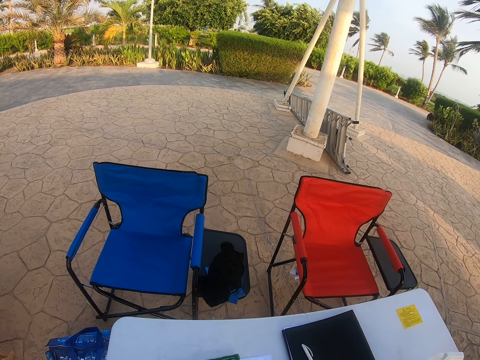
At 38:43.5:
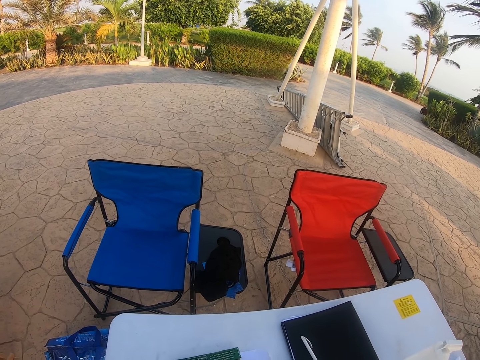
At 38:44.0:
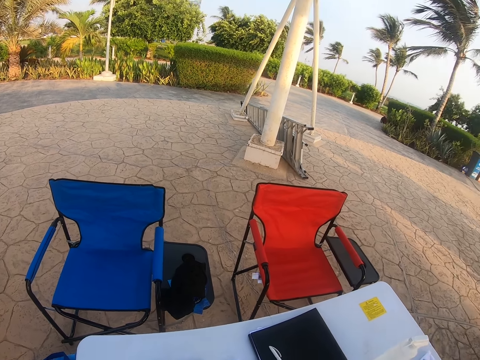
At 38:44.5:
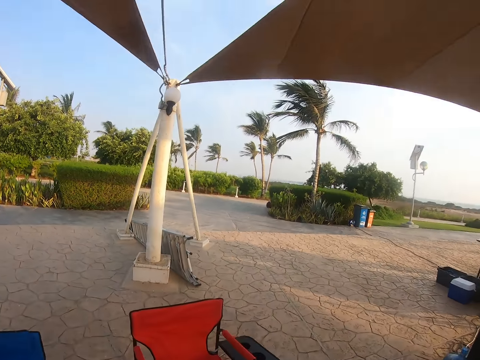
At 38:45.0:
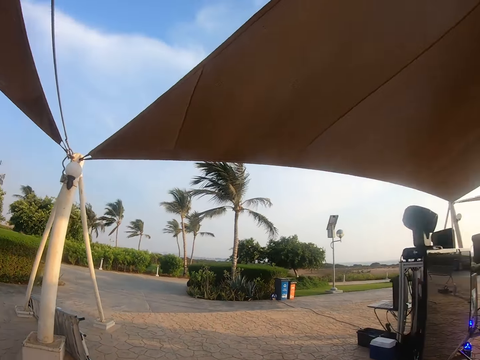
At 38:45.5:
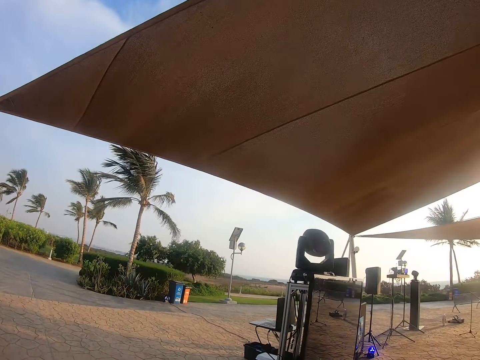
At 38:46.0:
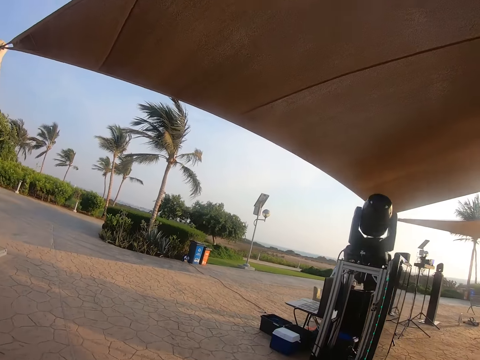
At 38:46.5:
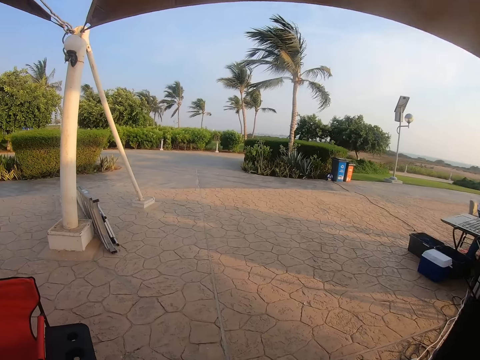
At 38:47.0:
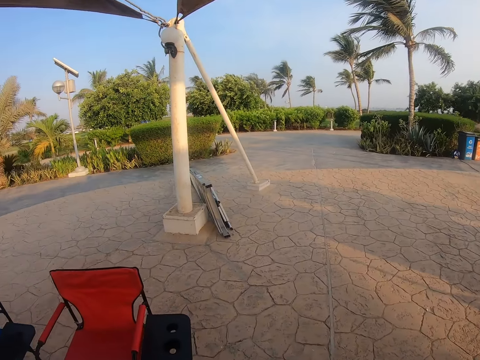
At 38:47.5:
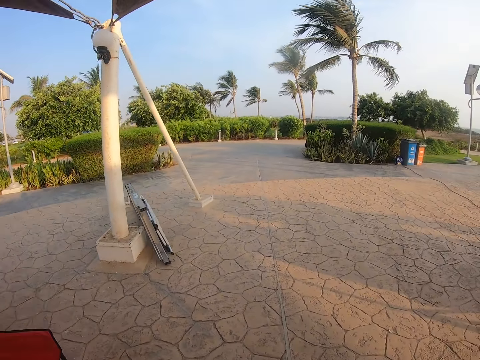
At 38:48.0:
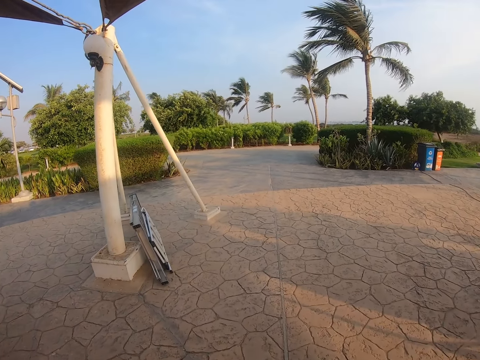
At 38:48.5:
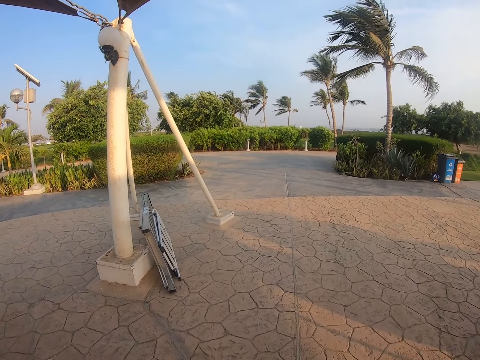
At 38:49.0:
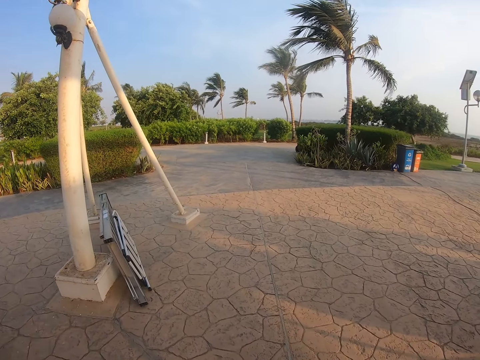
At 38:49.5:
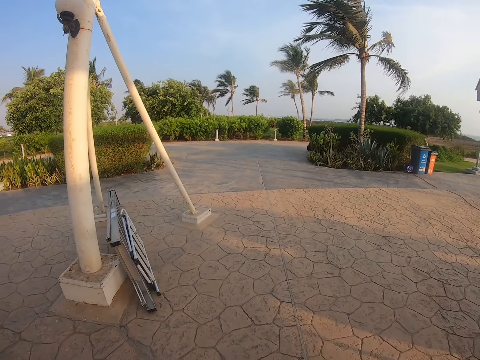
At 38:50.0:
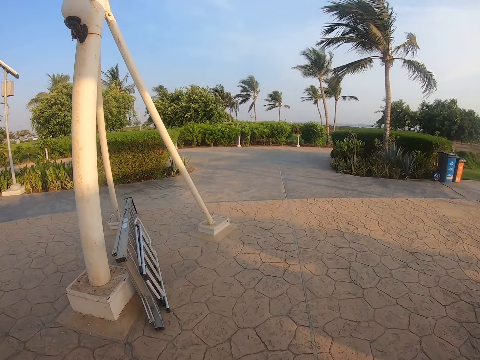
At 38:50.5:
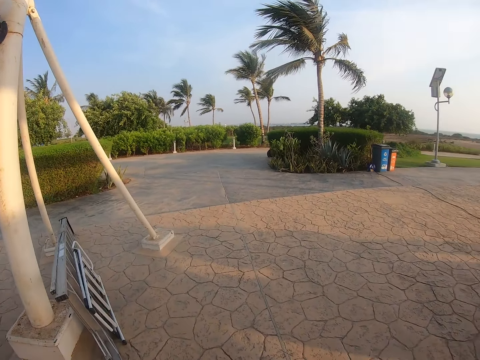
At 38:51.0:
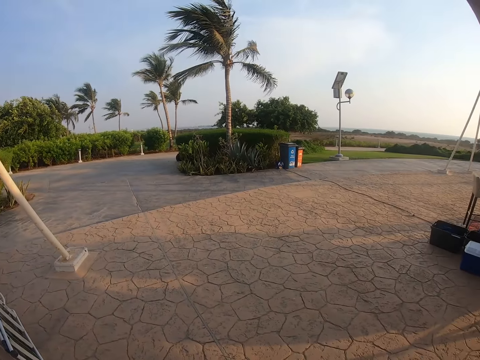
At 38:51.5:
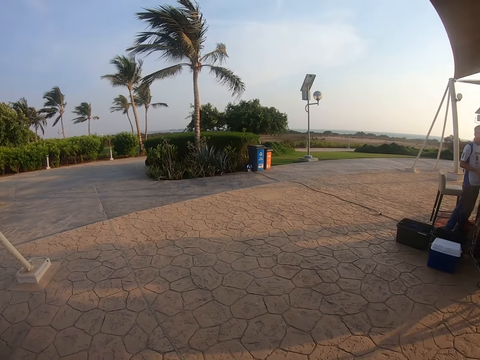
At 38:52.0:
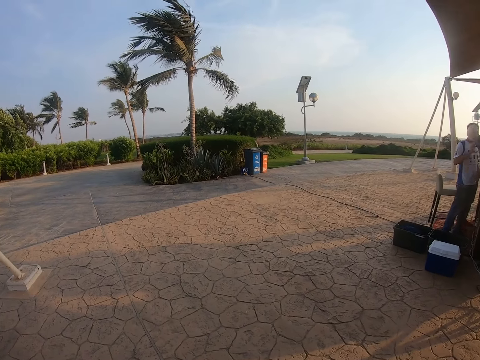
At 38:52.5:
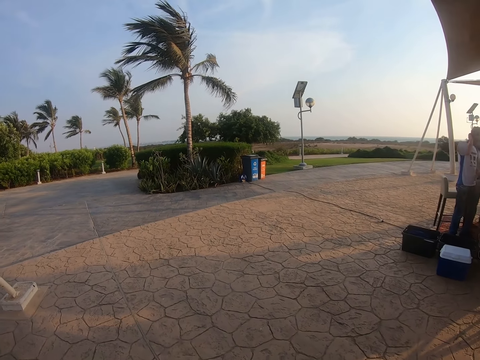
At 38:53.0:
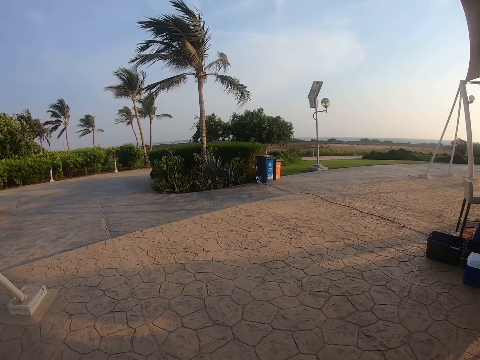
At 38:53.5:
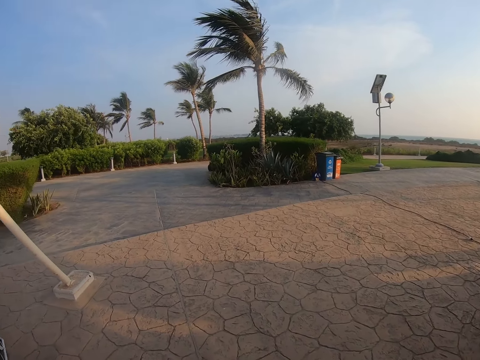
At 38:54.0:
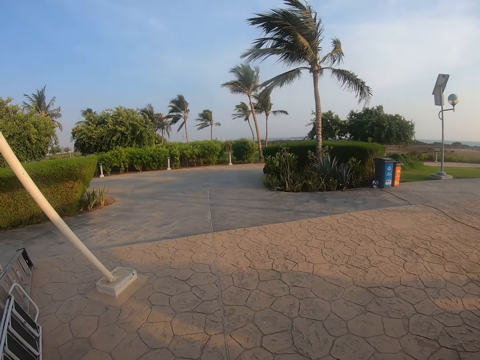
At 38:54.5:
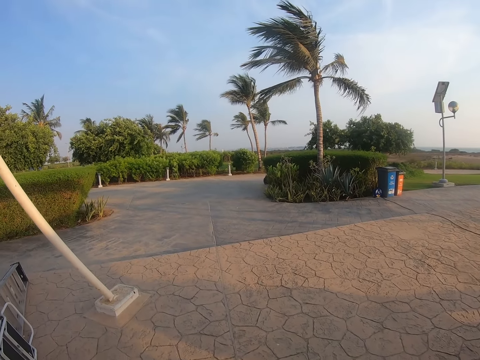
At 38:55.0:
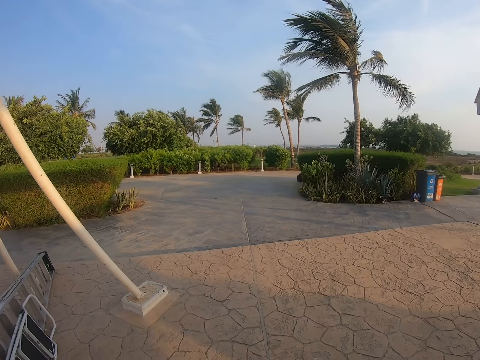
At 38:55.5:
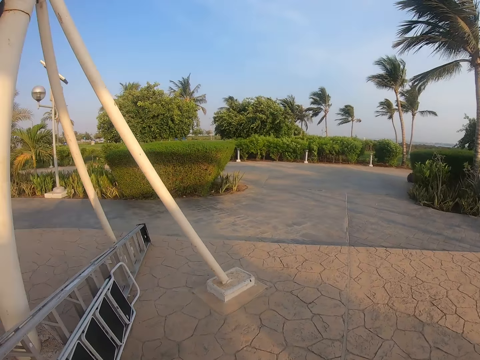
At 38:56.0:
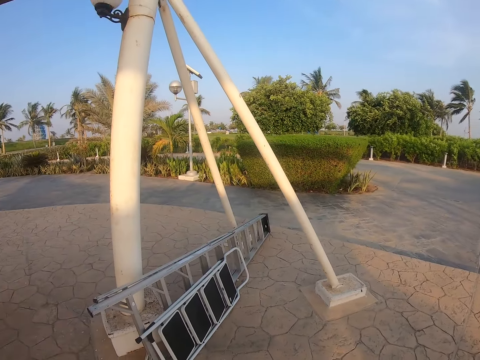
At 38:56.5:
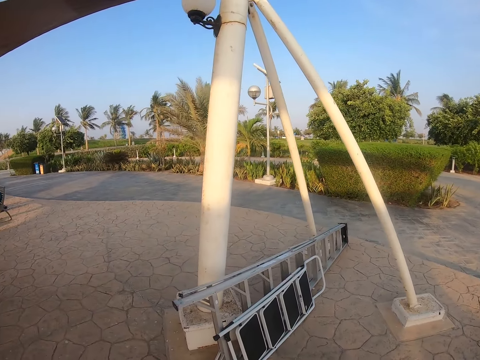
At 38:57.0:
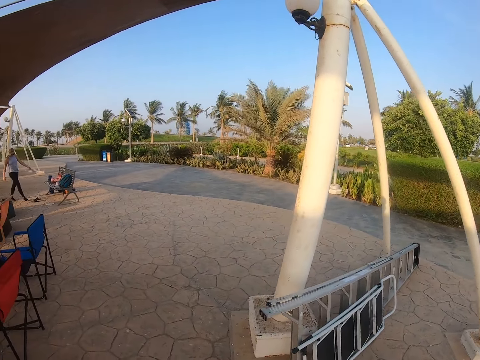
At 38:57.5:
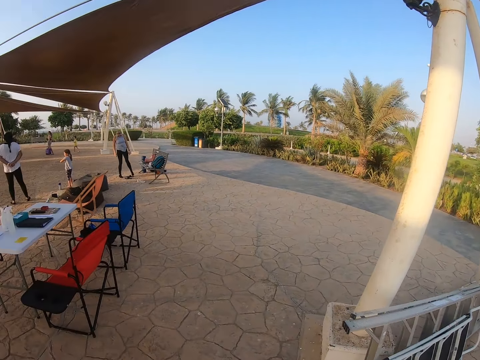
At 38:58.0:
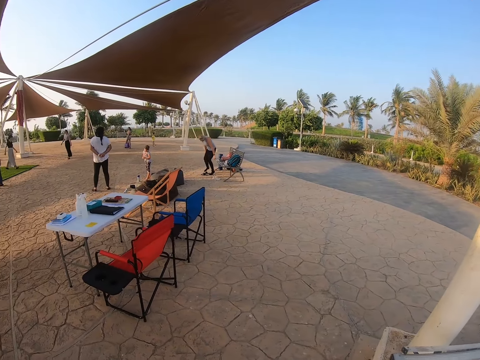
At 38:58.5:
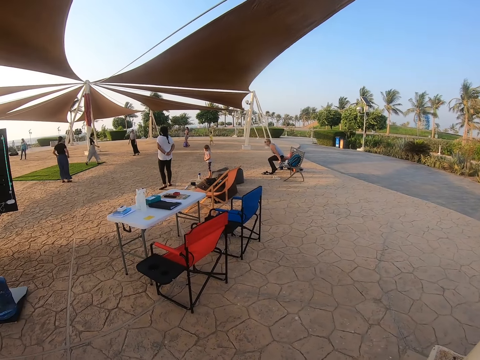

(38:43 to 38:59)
The camera wearer looks around. They walk around. They look around the compound. They turn around. They look around.

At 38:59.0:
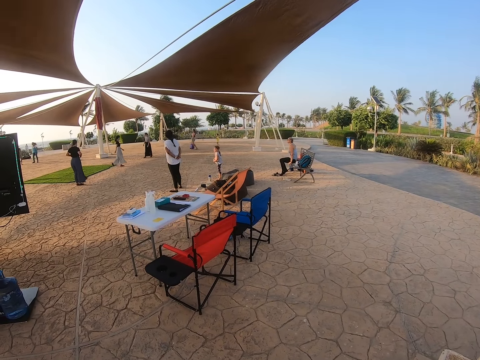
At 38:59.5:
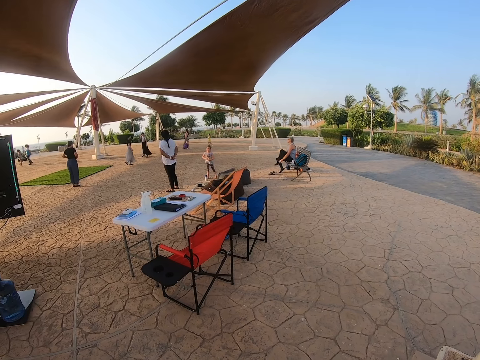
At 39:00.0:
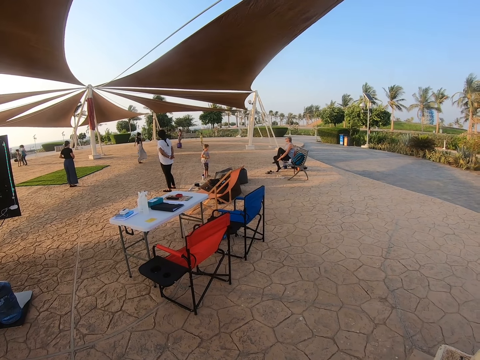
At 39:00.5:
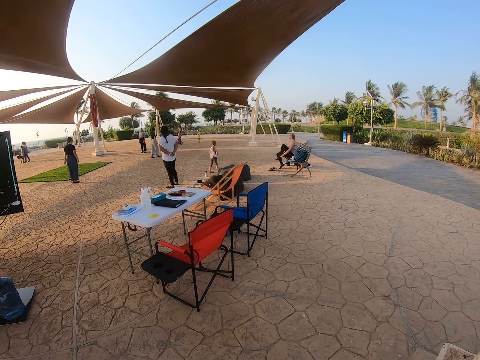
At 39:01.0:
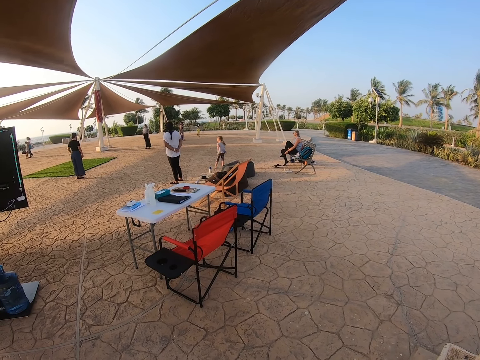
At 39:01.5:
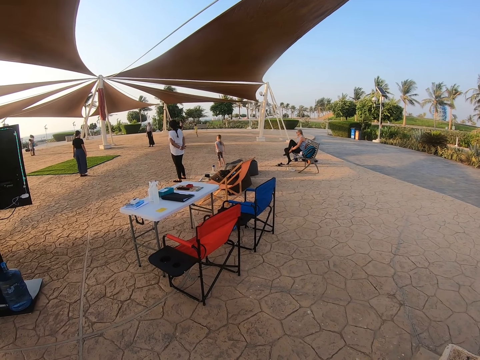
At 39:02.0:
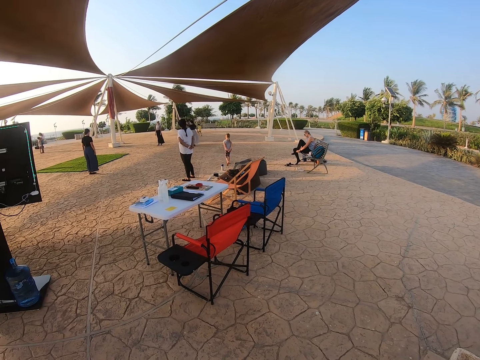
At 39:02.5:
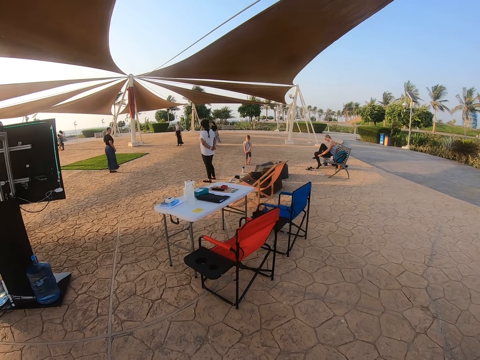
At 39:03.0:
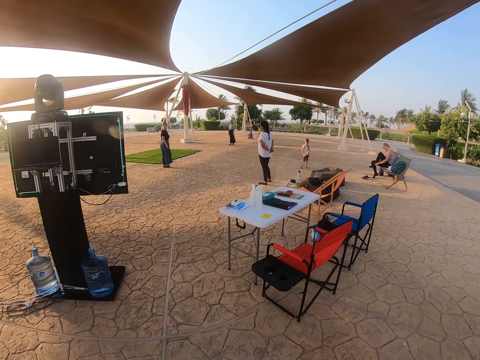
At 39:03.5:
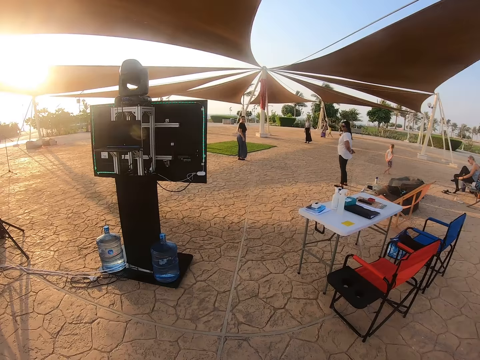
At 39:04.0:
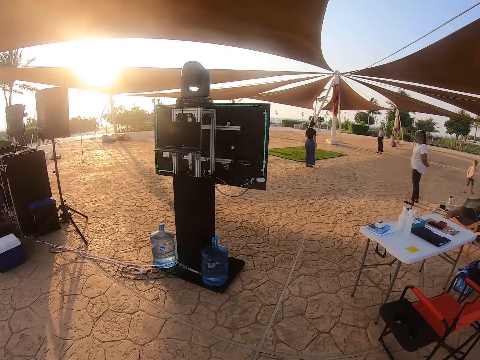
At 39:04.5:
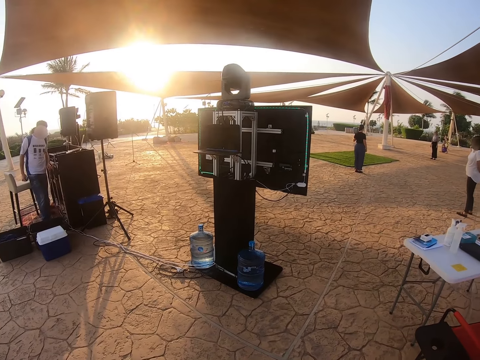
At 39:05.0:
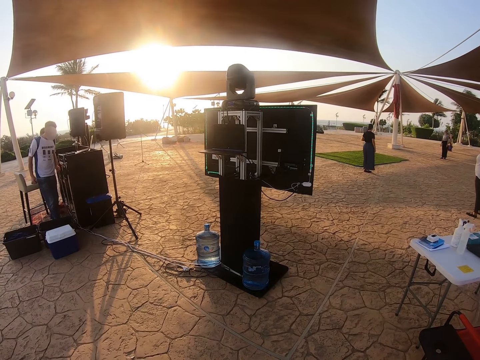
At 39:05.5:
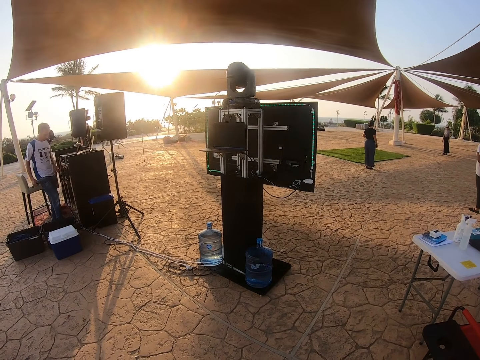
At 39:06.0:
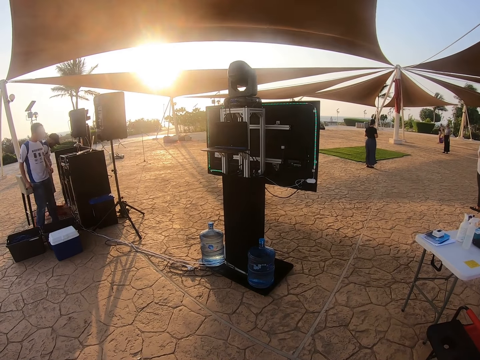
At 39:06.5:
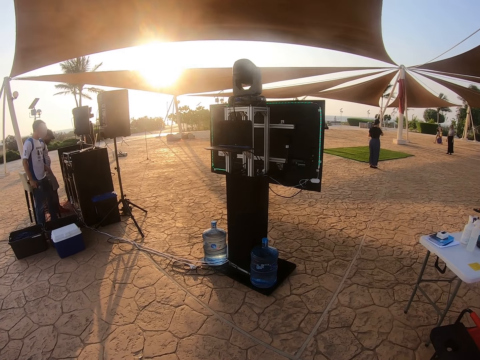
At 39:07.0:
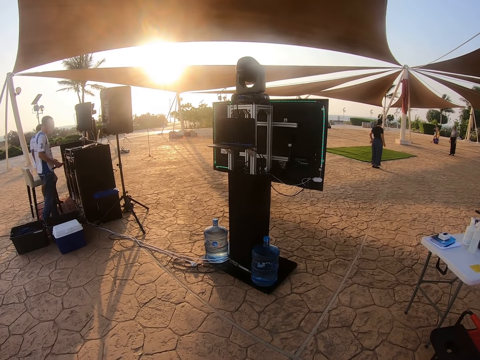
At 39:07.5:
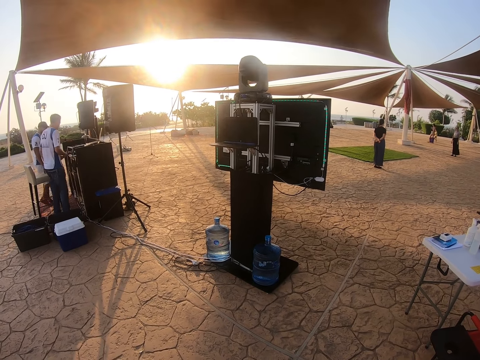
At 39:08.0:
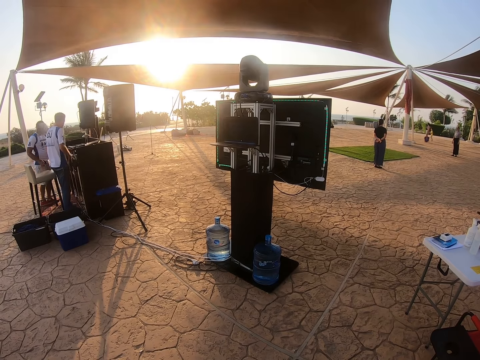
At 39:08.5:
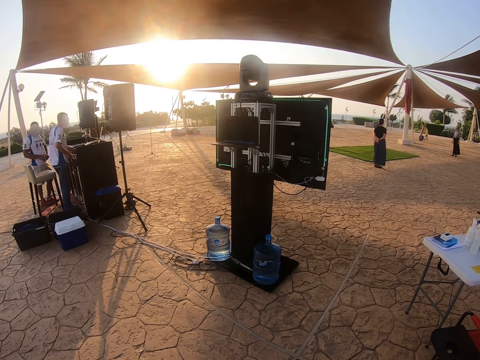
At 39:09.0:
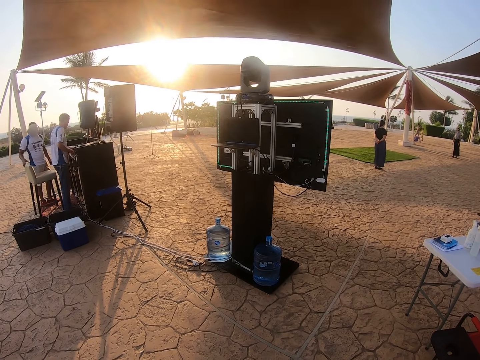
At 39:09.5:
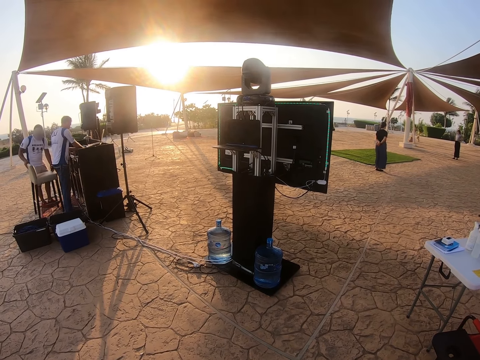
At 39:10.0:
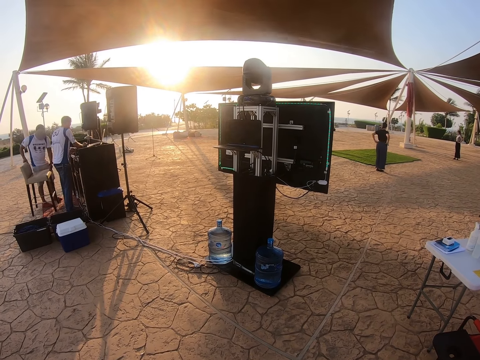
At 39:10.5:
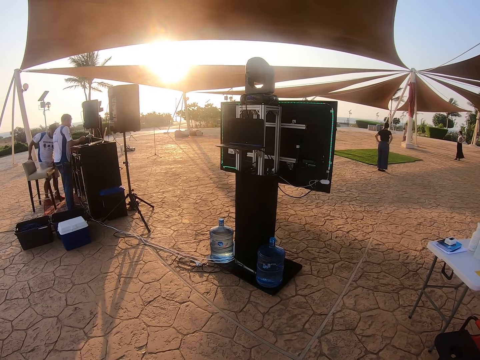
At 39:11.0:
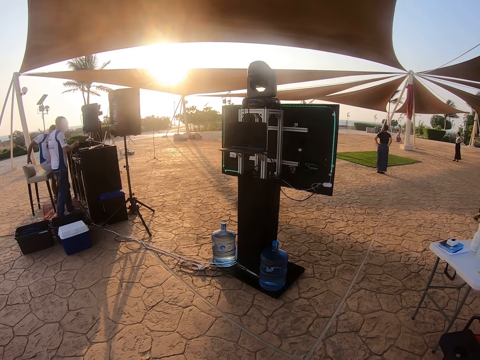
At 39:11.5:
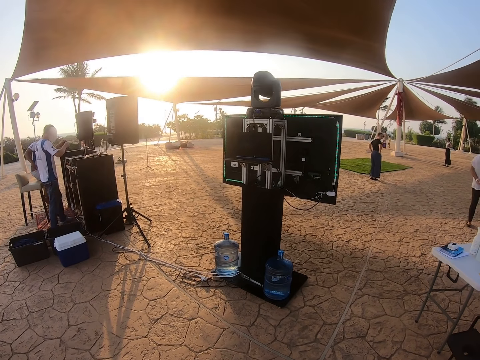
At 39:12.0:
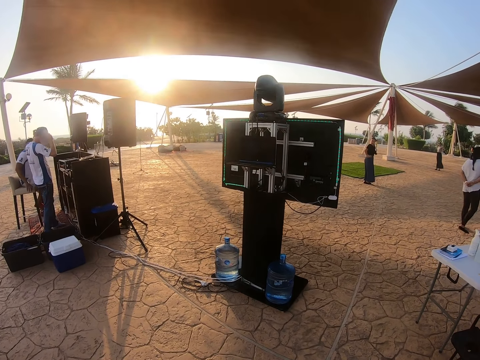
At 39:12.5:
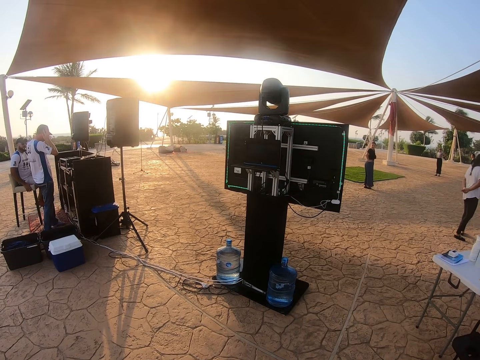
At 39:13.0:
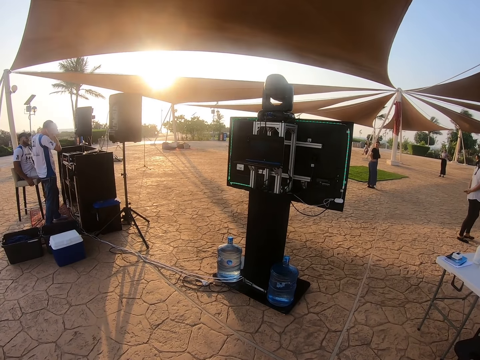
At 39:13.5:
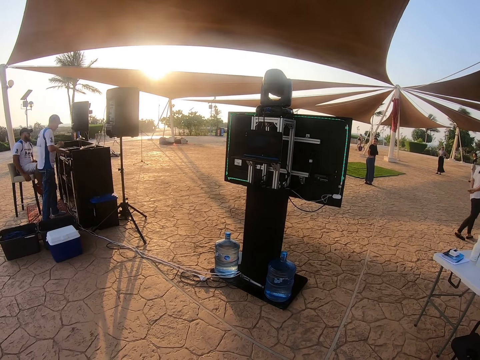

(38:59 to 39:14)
The camera wearer looks at the people. They look at the television.
